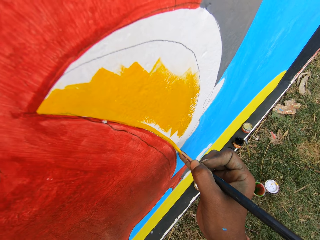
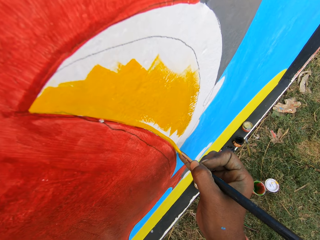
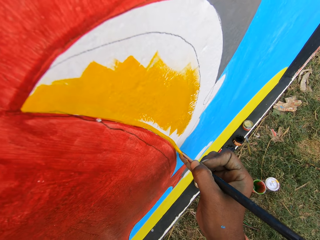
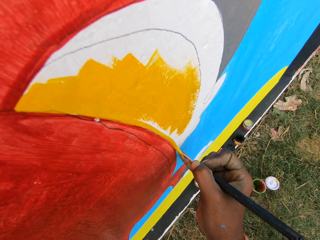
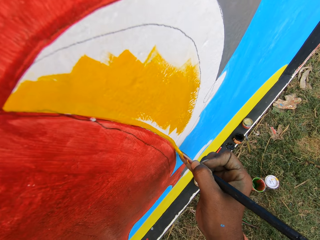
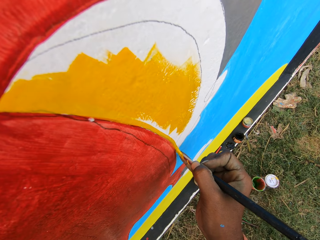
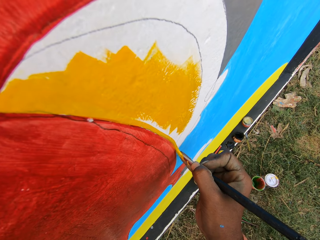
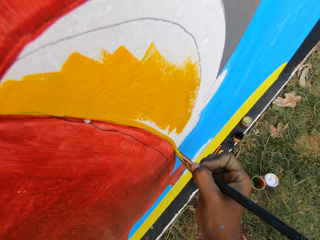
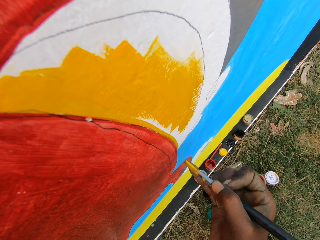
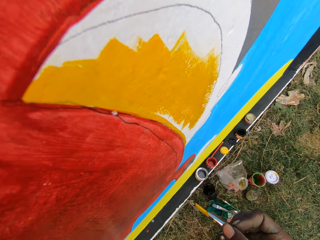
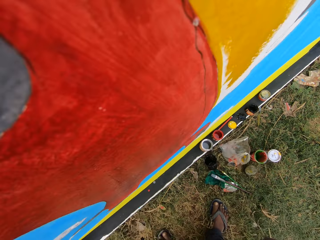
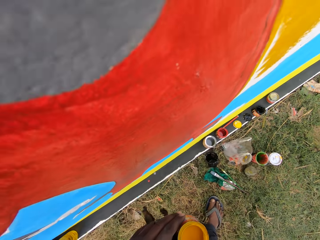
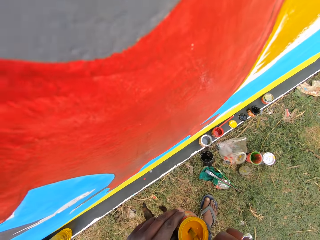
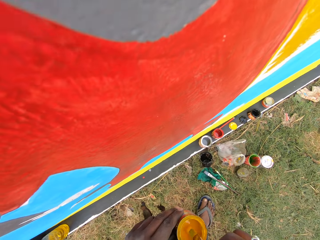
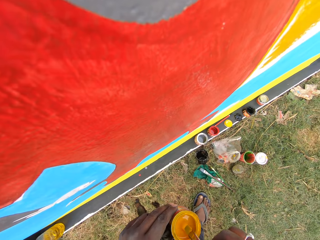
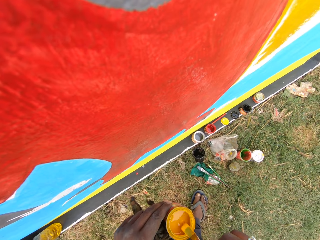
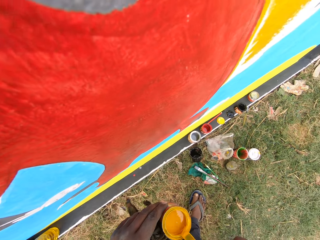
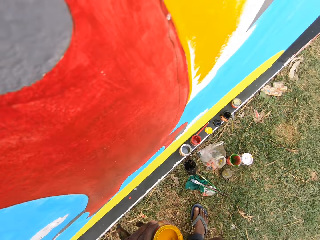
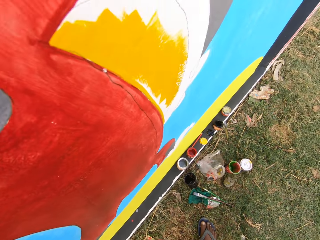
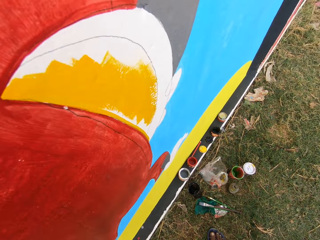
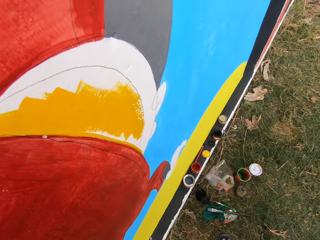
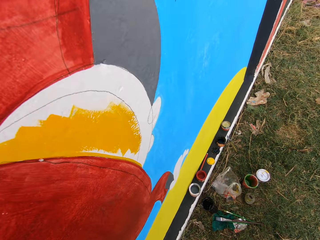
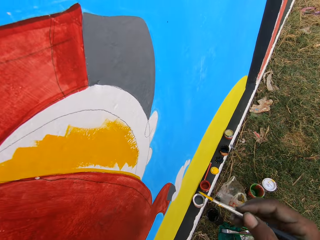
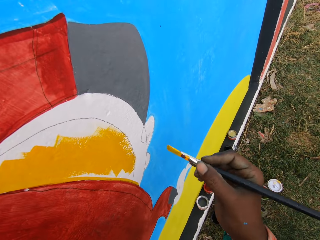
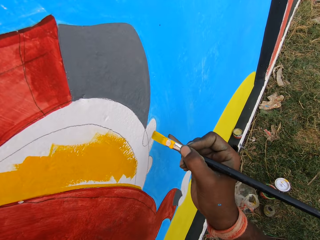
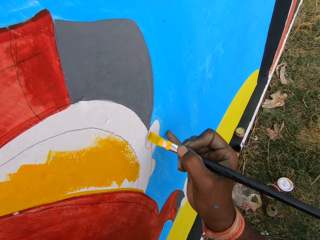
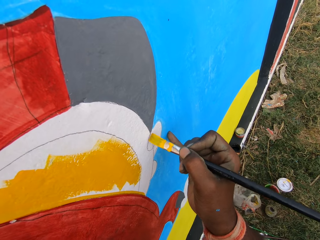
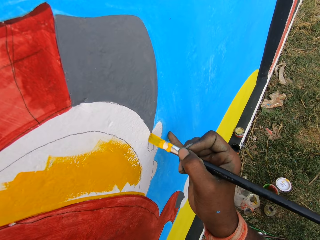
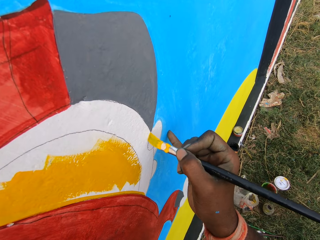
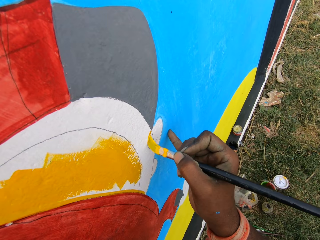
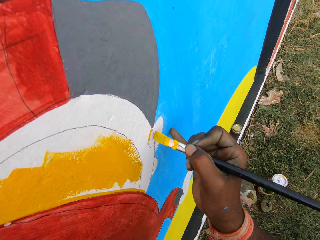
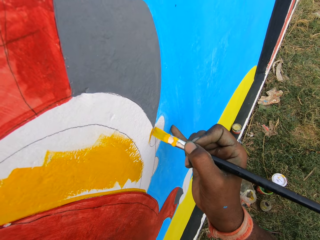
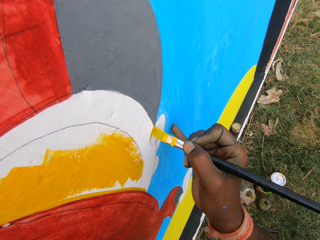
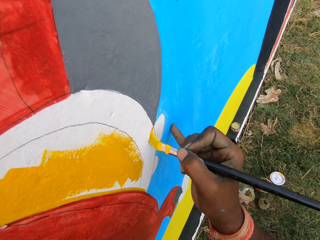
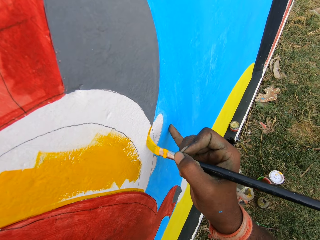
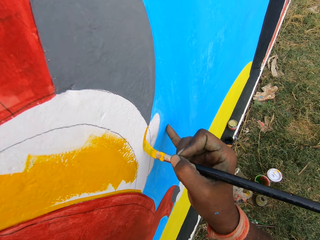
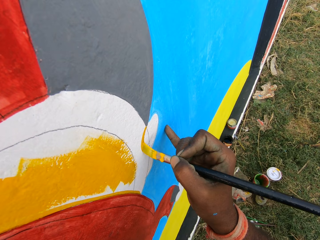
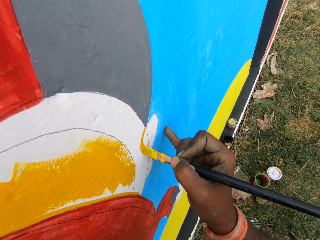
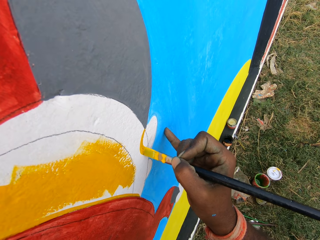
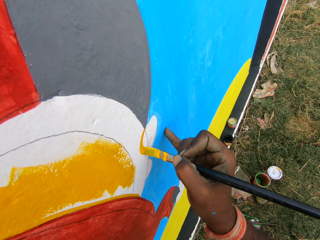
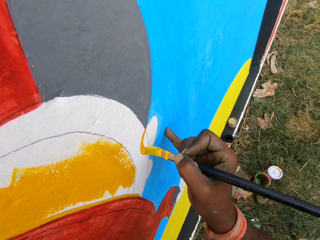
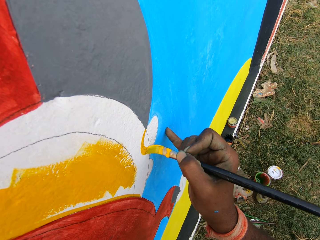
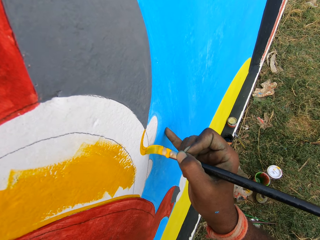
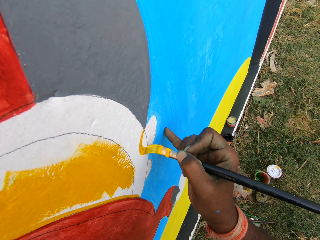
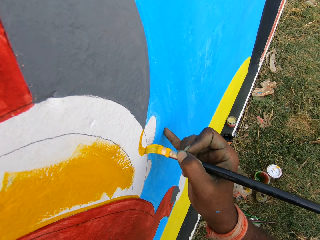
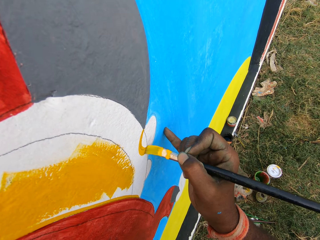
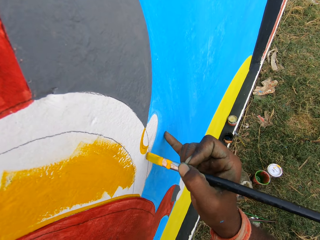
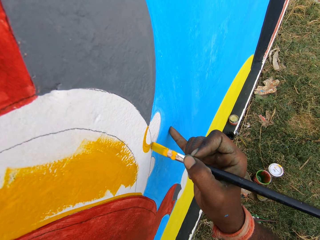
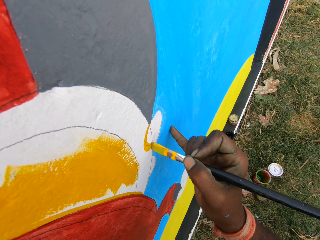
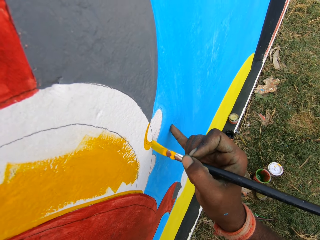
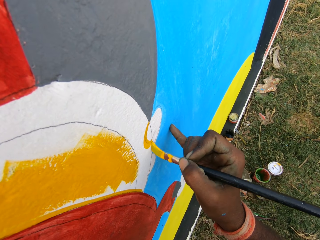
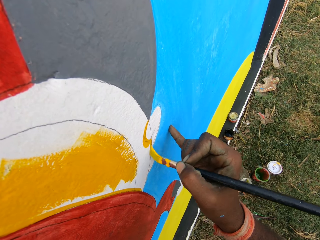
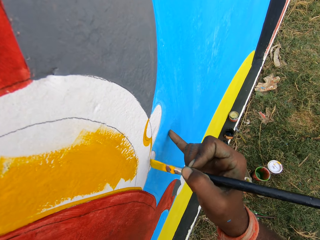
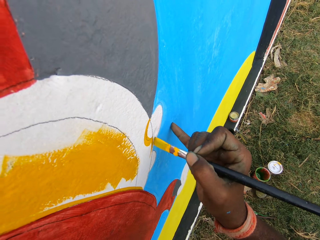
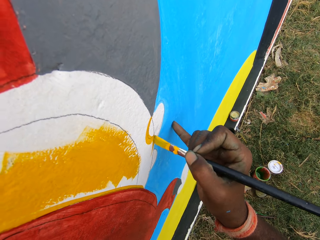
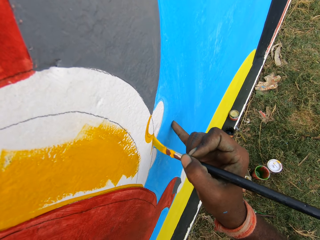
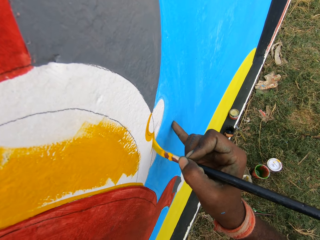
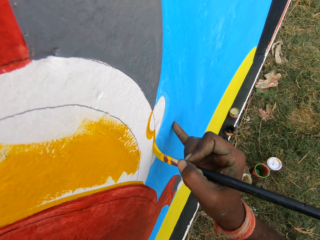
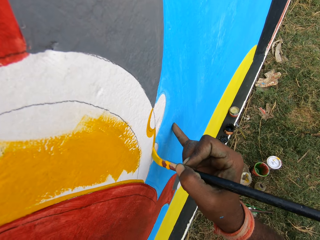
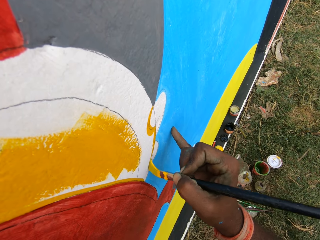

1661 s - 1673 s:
The camera wearer dips the brush into the painting can. They smear the brush on the edges of the can. They paint the wall with the painting brush.

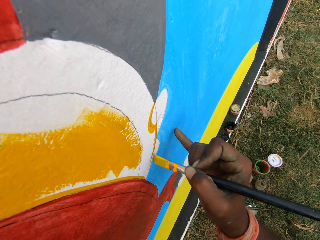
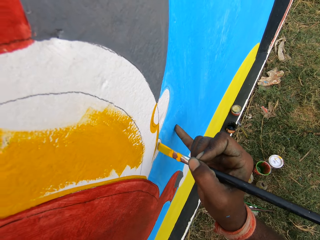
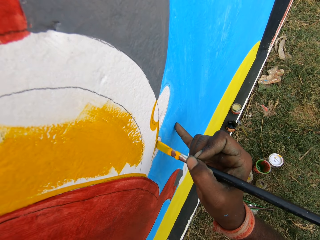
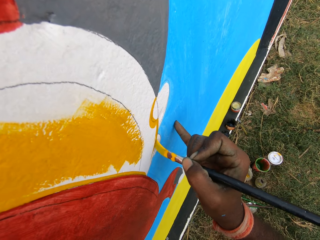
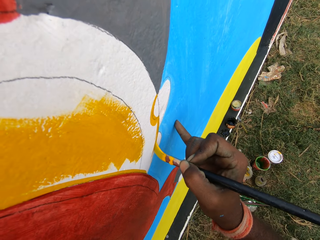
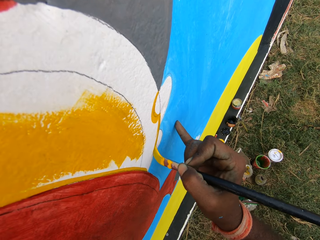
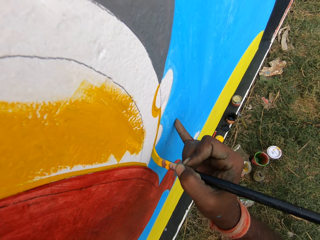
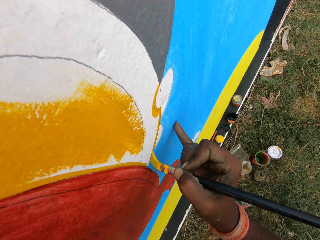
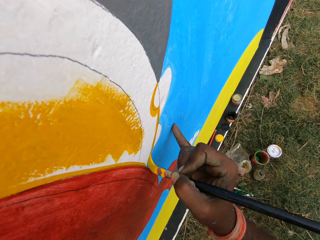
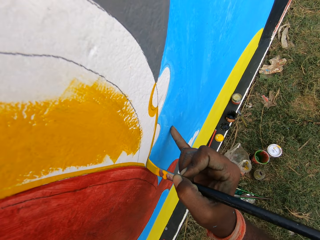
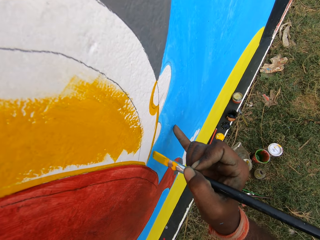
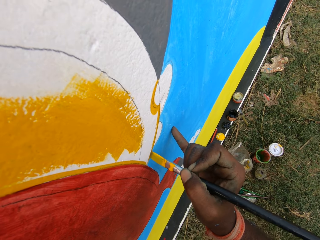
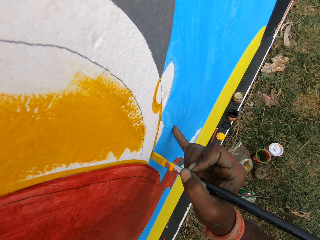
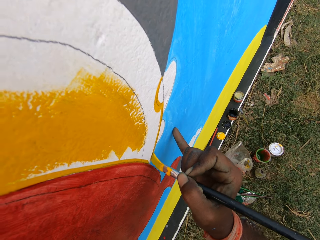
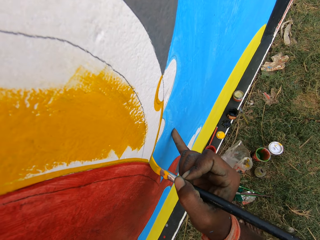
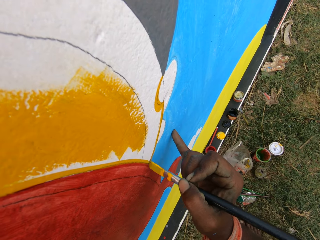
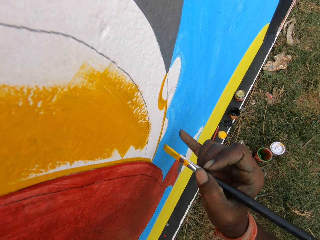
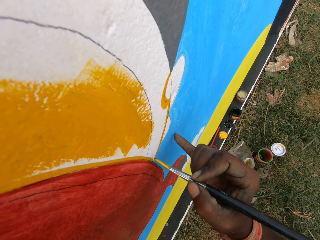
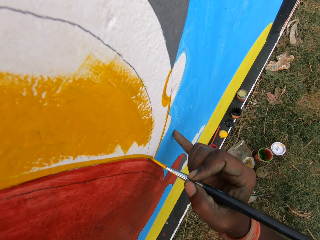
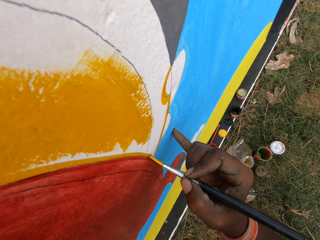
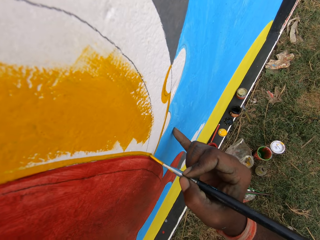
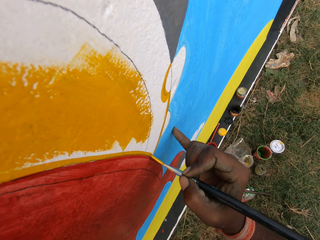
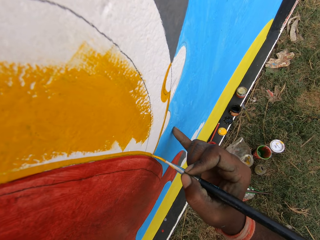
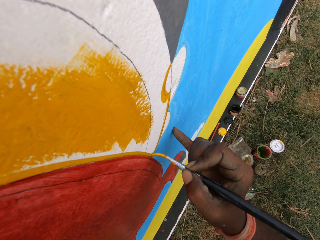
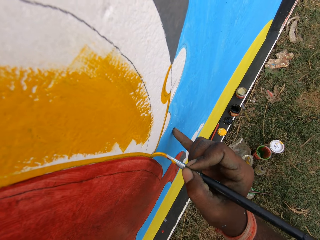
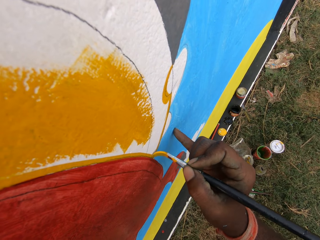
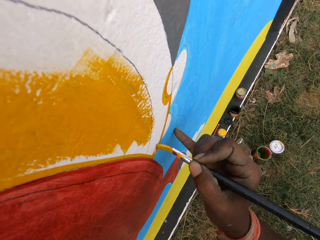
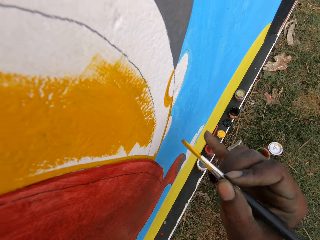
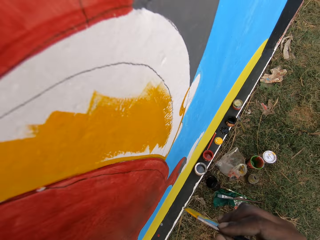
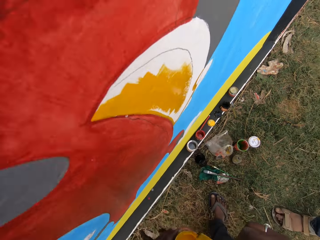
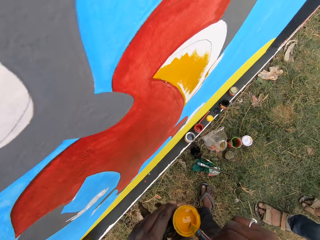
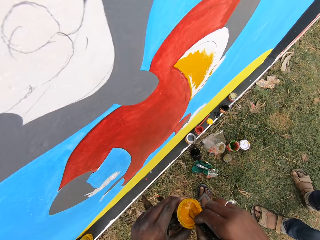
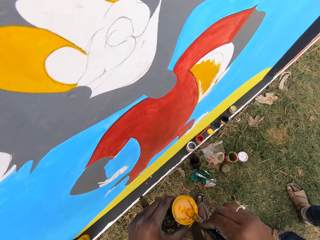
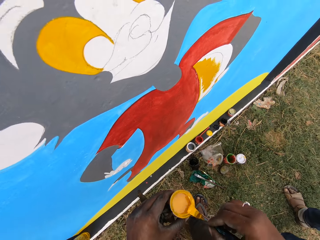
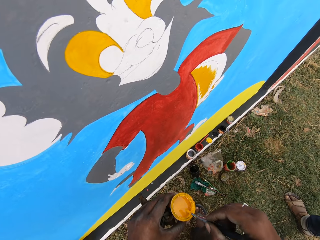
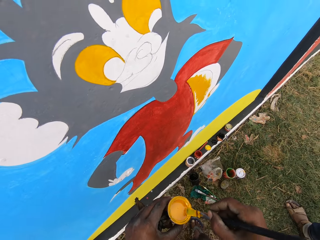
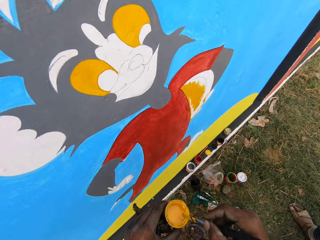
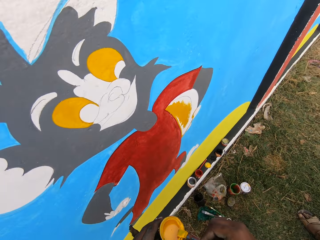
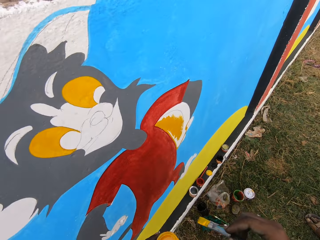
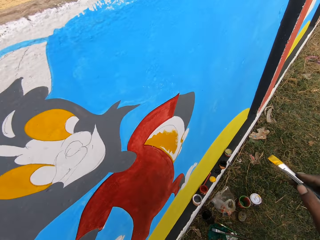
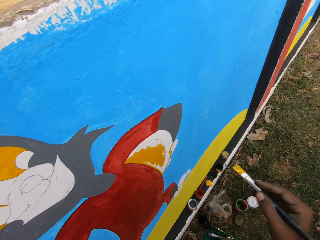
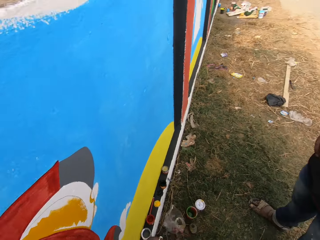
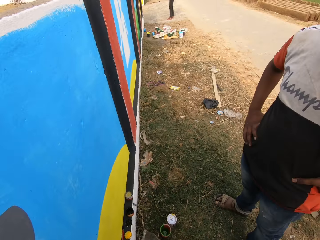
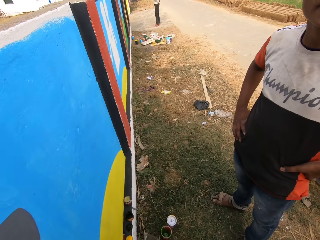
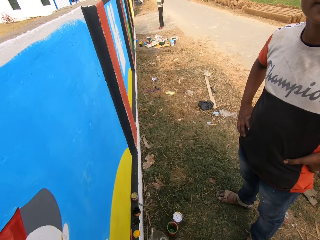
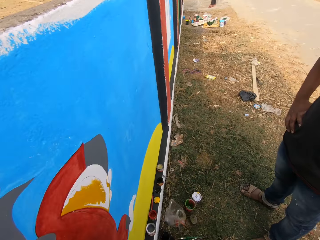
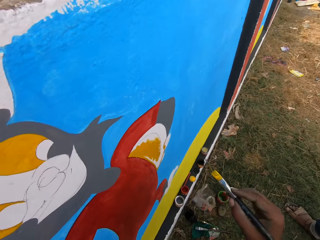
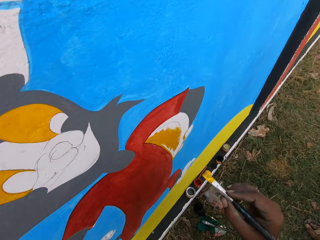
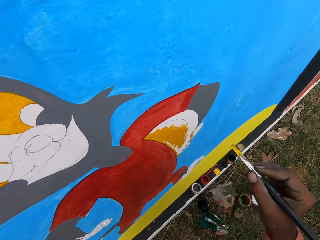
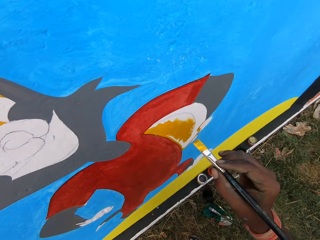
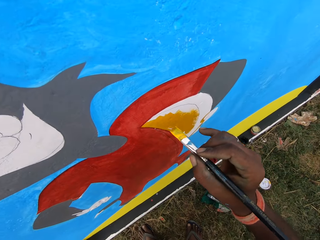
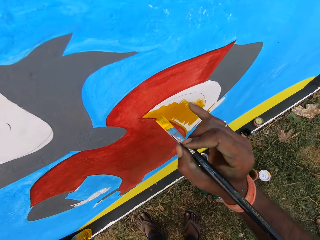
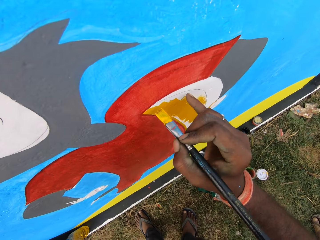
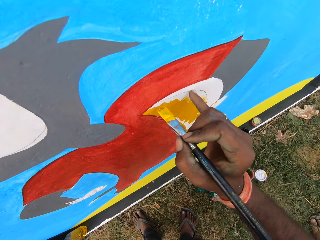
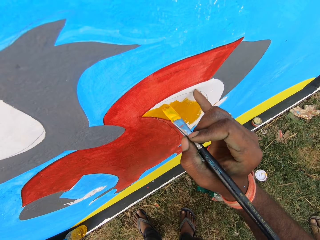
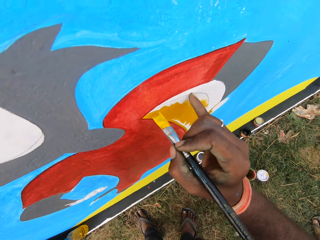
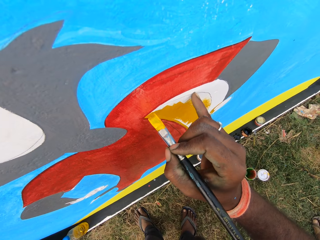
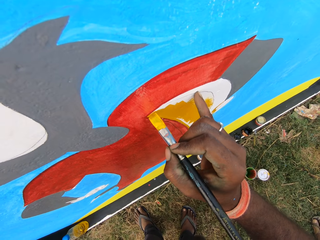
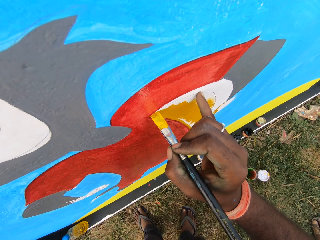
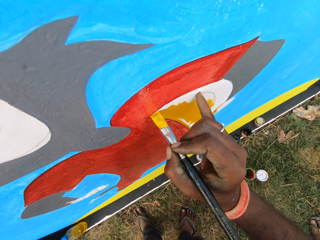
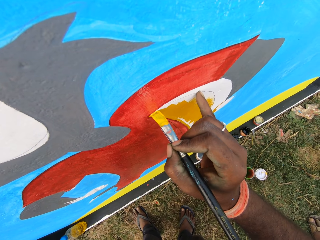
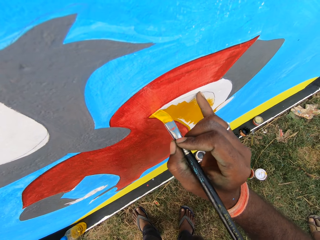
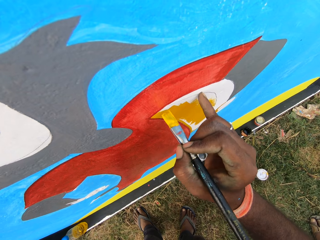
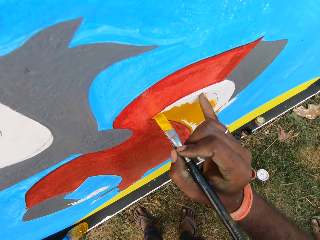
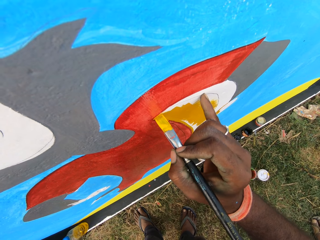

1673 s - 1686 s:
The camera wearer dips the brush into the painting can. They smear the brush on the edges of the can. They talk to a man. They paint the wall with the painting brush.
